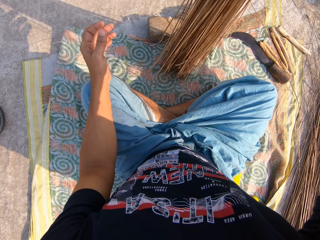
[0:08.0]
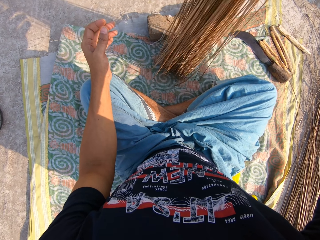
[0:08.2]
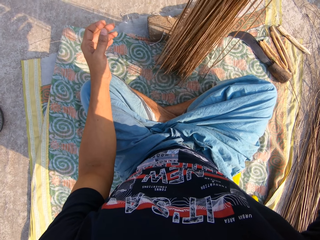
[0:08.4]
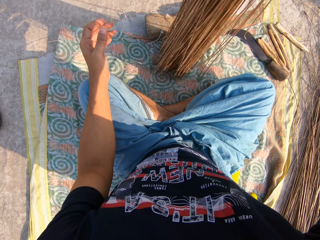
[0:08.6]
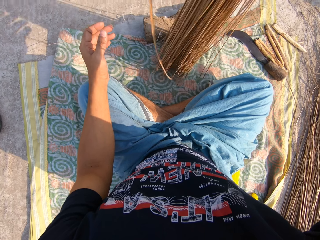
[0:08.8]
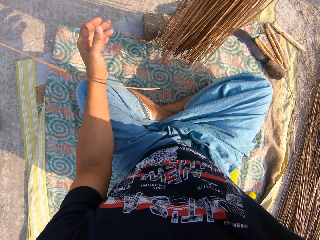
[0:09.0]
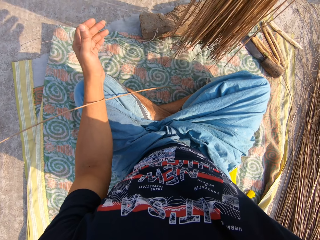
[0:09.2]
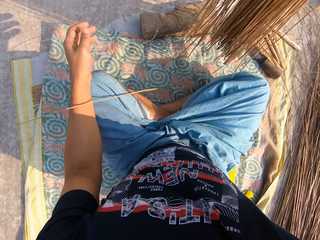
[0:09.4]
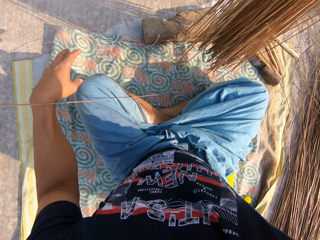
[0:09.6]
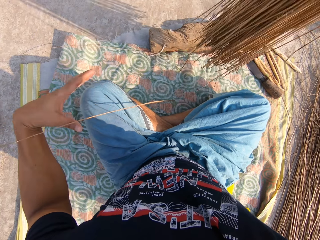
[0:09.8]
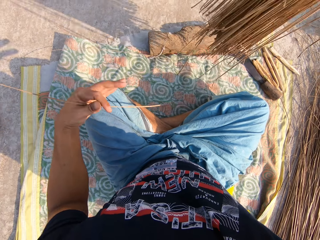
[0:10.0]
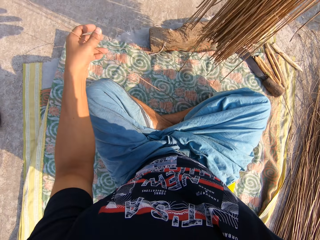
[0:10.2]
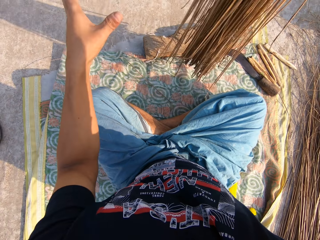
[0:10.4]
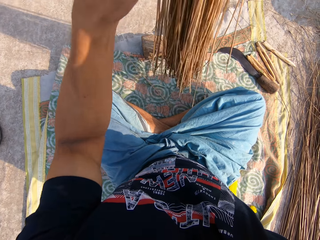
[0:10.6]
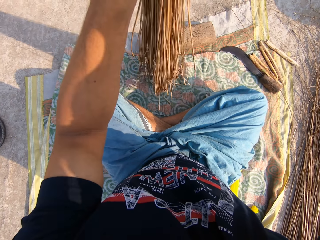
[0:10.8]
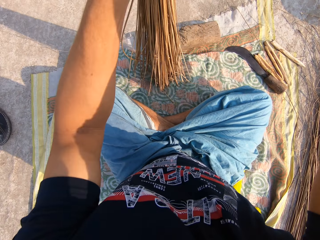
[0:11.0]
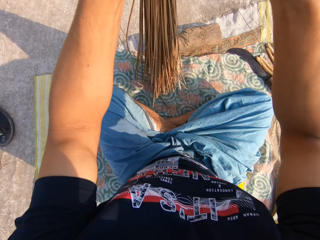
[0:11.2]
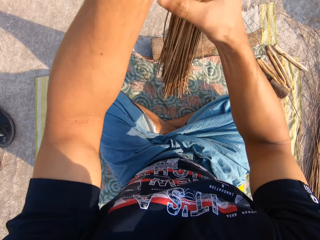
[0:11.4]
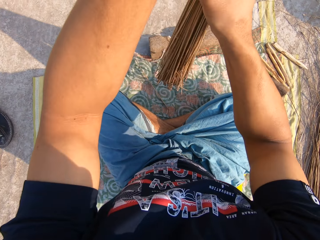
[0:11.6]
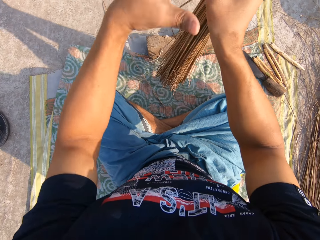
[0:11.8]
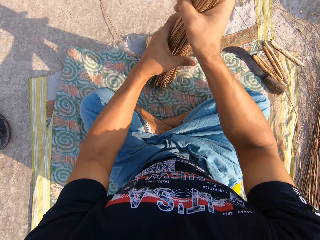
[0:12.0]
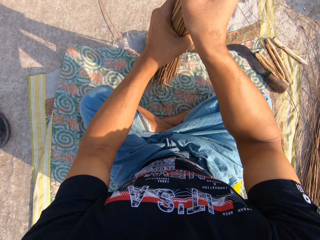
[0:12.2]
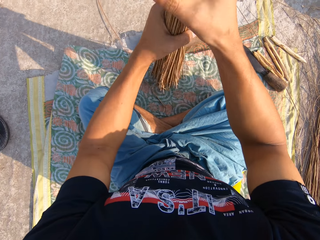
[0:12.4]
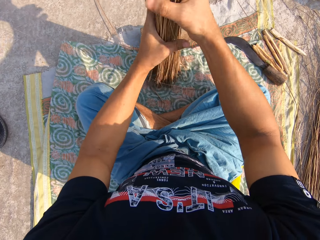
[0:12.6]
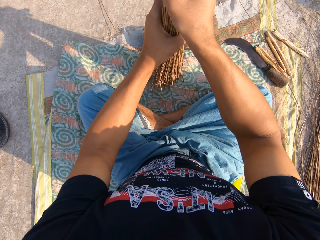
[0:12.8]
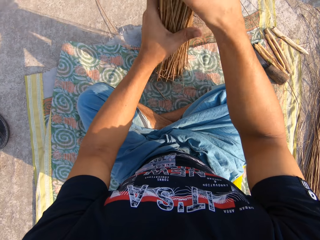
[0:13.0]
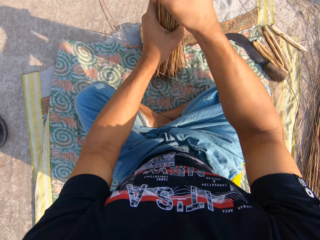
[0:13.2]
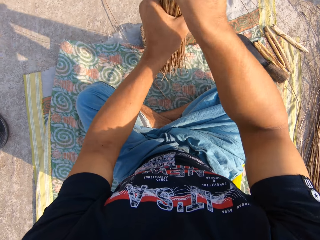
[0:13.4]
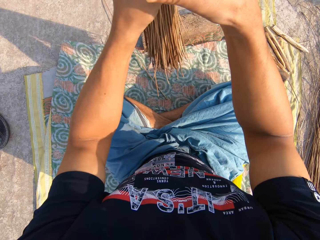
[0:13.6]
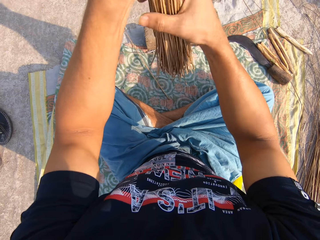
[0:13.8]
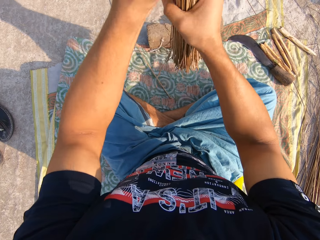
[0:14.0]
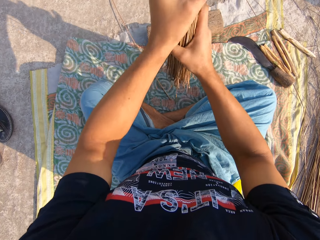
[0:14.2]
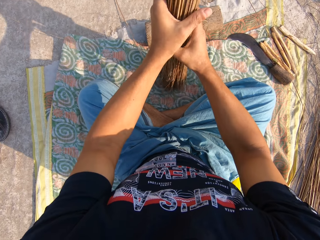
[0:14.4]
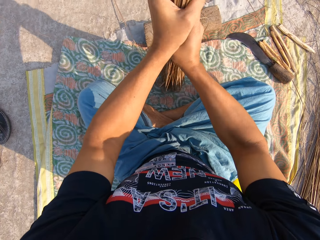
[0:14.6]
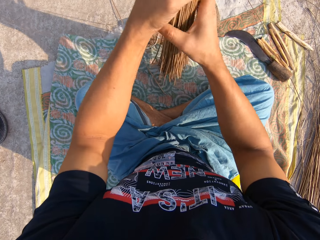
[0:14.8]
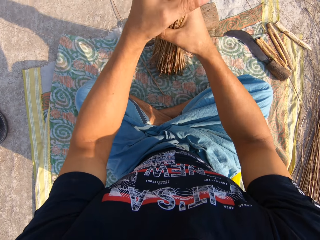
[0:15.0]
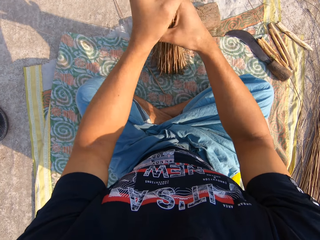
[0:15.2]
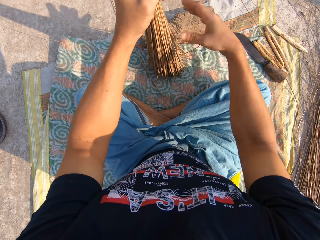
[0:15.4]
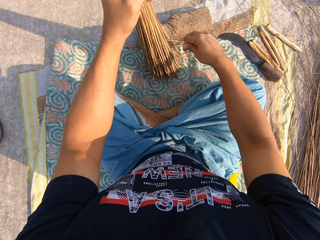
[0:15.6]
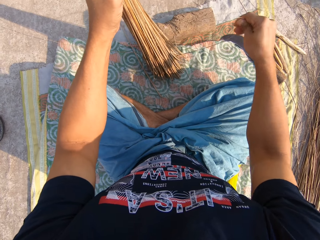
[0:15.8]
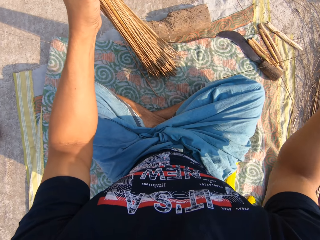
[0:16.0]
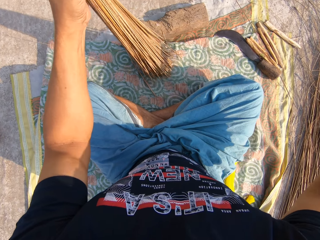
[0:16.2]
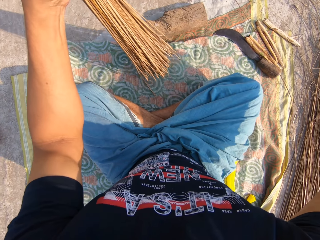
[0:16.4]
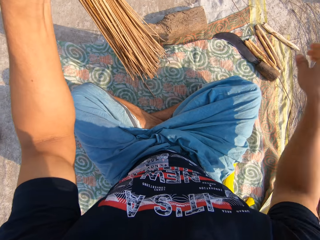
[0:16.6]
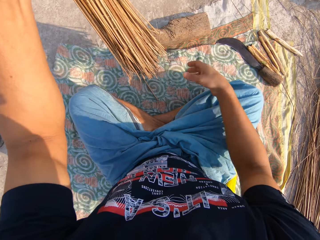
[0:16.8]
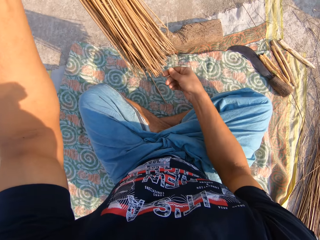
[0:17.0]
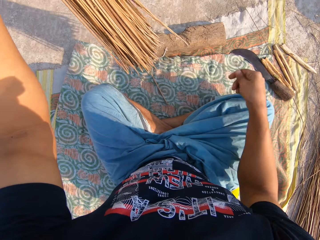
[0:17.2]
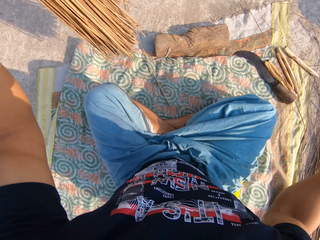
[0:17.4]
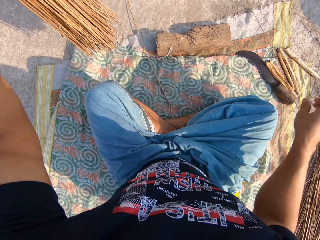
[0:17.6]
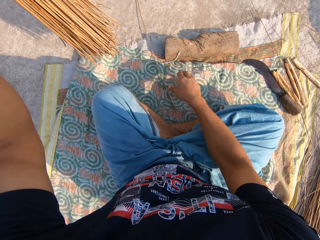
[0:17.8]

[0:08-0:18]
The camera wearer puts a broom stick aside. They adjust the broomsticks with both hands. They squeeze the broom sticks together. They put a broom stick away.

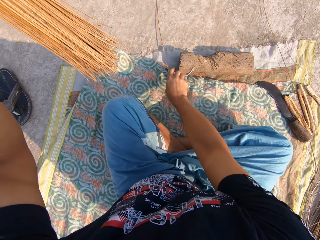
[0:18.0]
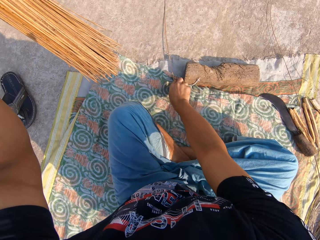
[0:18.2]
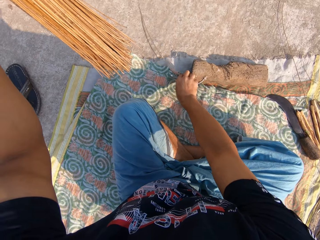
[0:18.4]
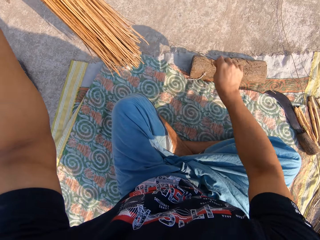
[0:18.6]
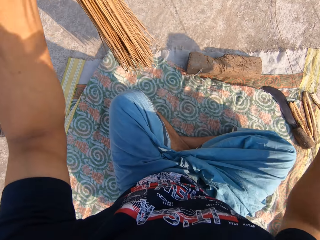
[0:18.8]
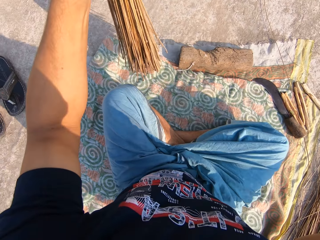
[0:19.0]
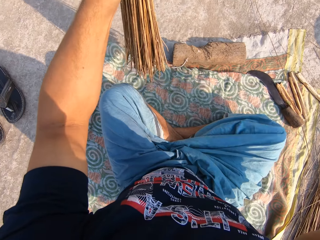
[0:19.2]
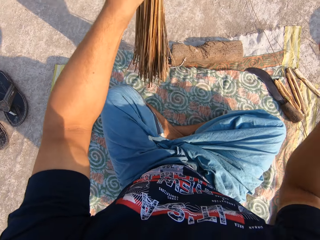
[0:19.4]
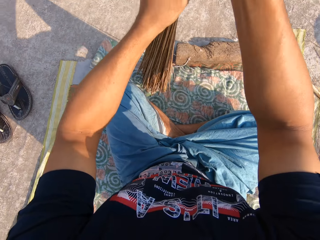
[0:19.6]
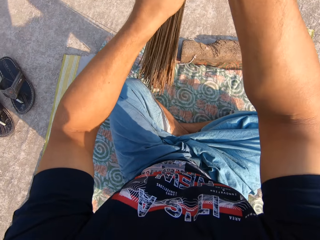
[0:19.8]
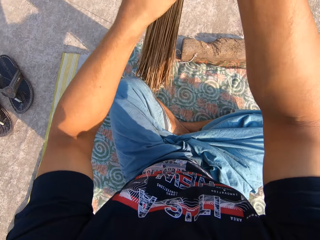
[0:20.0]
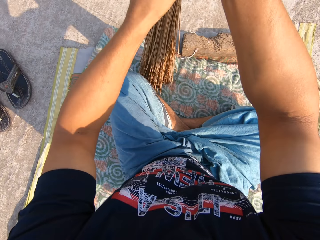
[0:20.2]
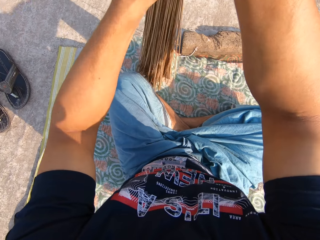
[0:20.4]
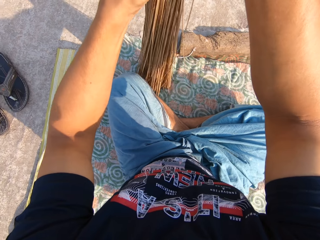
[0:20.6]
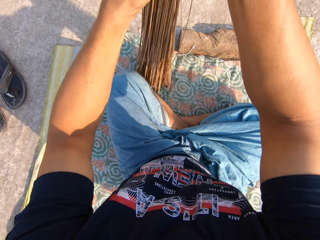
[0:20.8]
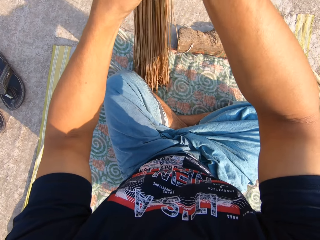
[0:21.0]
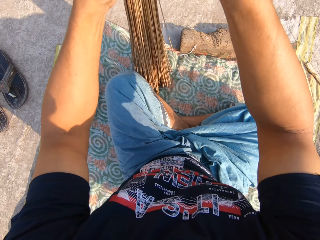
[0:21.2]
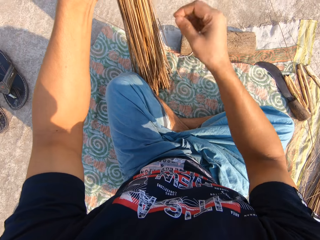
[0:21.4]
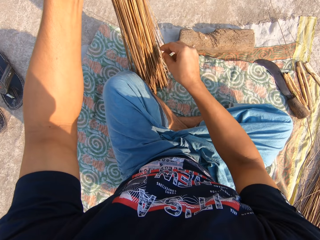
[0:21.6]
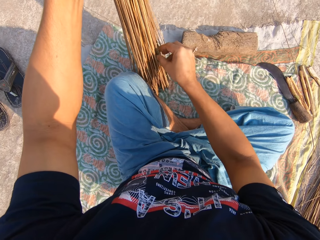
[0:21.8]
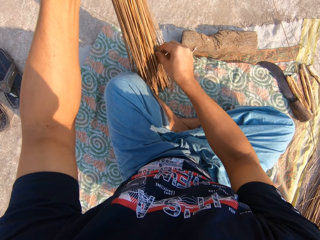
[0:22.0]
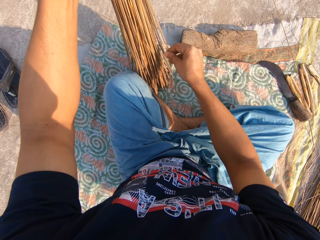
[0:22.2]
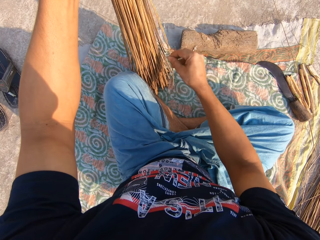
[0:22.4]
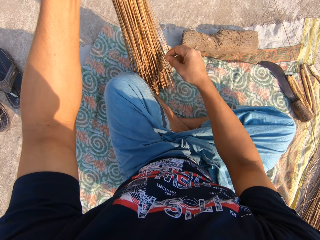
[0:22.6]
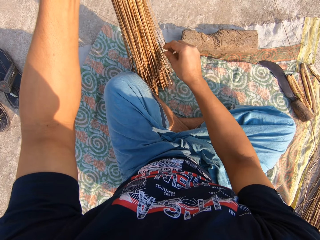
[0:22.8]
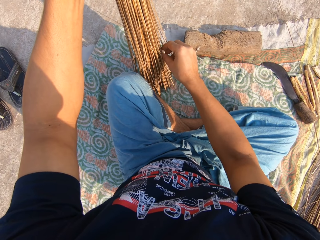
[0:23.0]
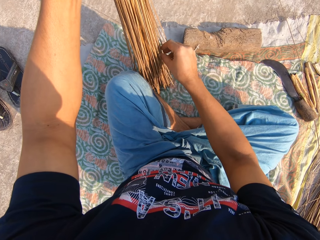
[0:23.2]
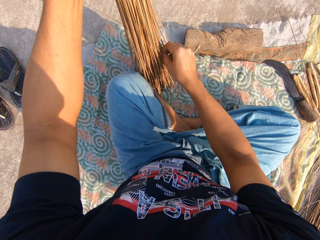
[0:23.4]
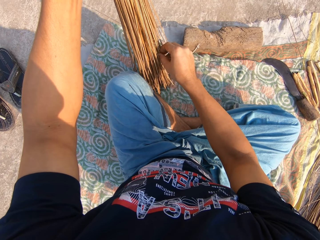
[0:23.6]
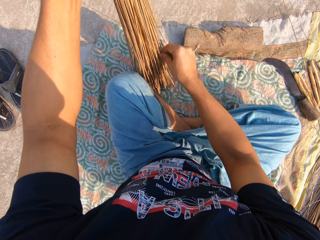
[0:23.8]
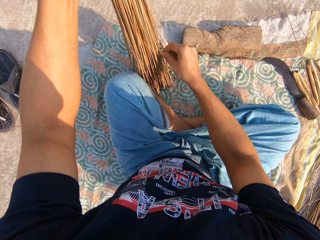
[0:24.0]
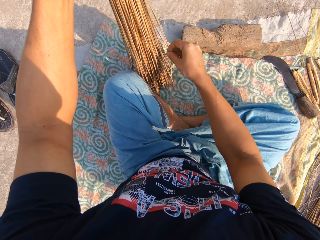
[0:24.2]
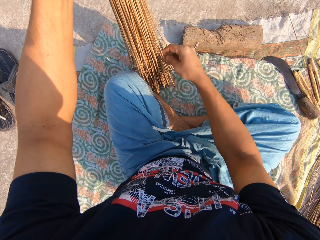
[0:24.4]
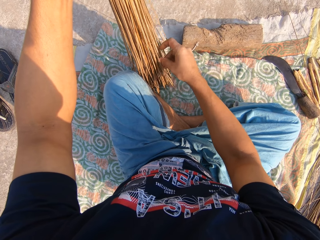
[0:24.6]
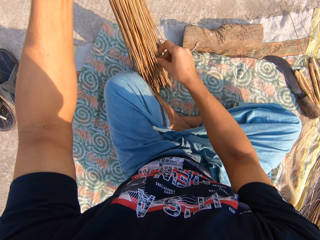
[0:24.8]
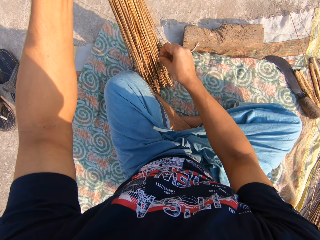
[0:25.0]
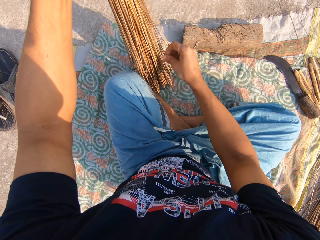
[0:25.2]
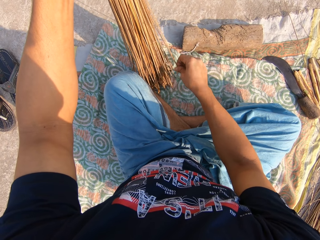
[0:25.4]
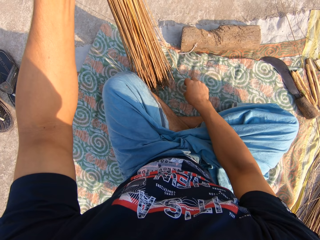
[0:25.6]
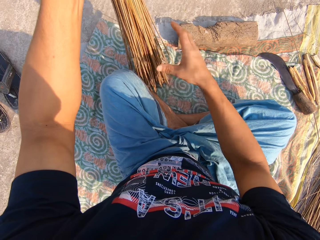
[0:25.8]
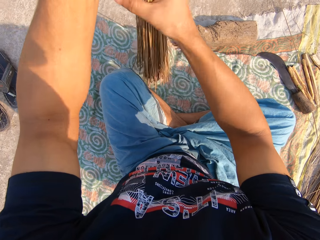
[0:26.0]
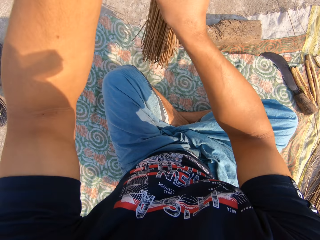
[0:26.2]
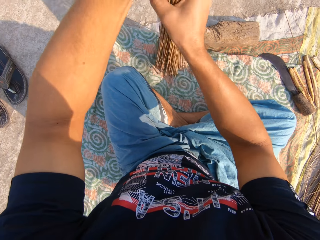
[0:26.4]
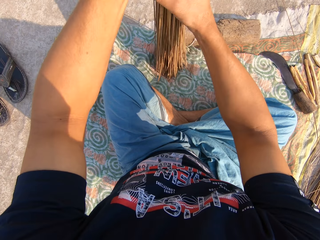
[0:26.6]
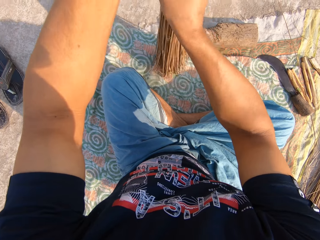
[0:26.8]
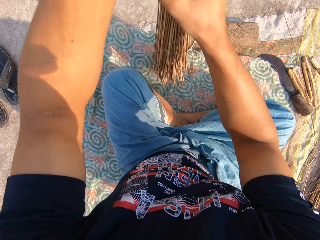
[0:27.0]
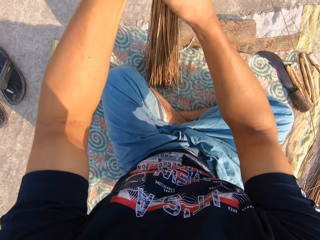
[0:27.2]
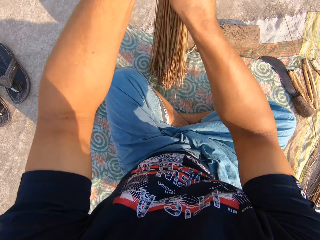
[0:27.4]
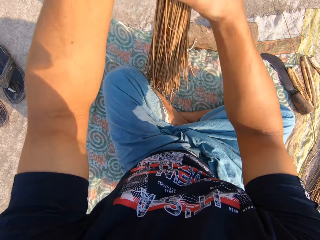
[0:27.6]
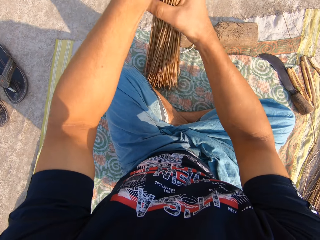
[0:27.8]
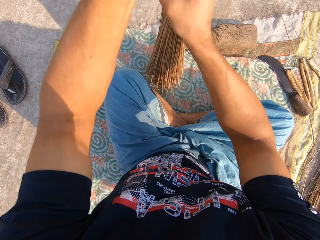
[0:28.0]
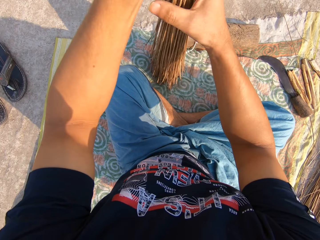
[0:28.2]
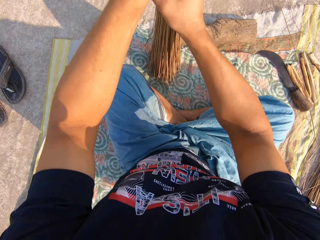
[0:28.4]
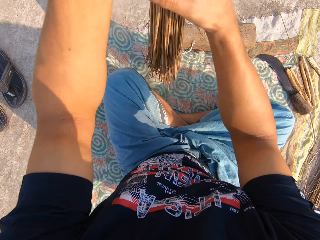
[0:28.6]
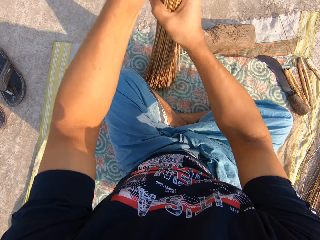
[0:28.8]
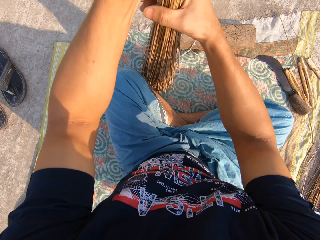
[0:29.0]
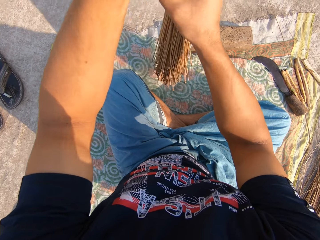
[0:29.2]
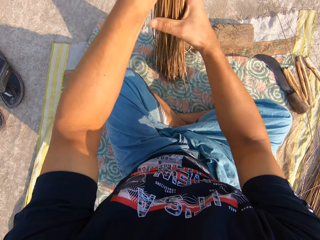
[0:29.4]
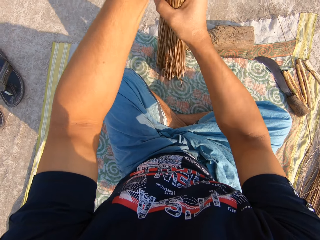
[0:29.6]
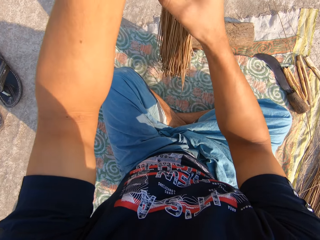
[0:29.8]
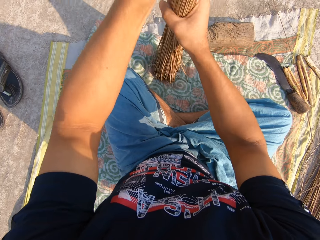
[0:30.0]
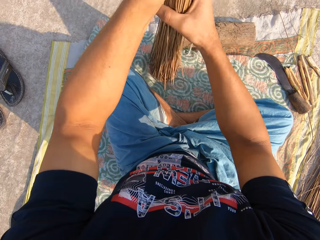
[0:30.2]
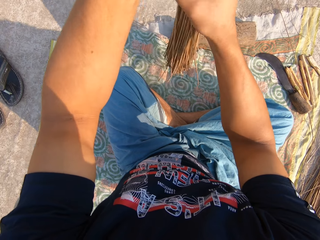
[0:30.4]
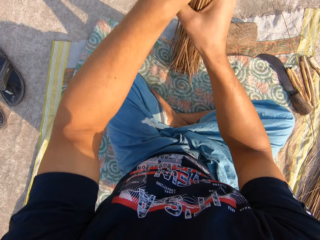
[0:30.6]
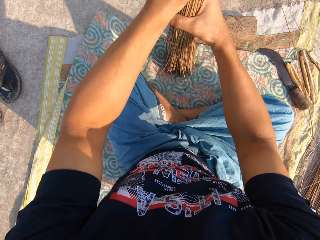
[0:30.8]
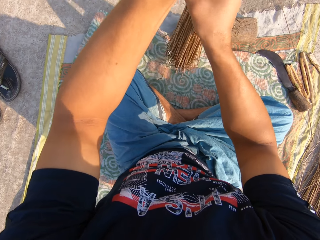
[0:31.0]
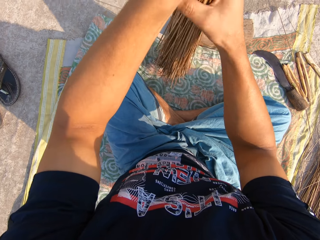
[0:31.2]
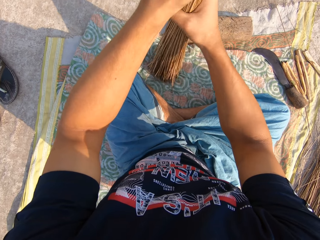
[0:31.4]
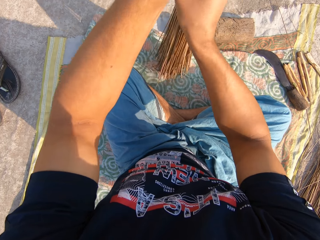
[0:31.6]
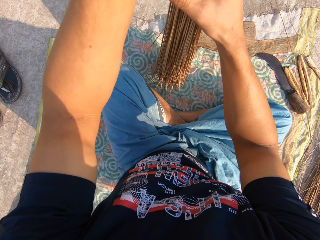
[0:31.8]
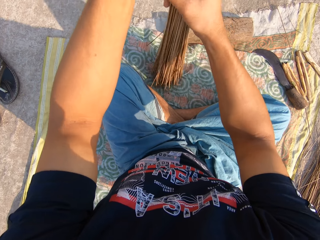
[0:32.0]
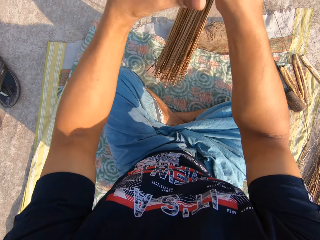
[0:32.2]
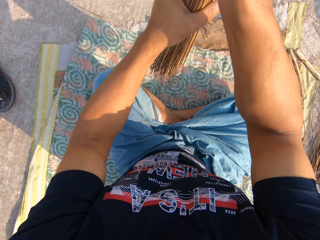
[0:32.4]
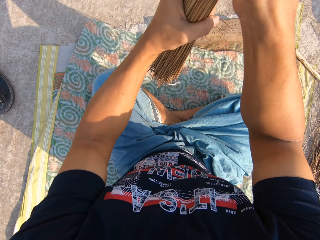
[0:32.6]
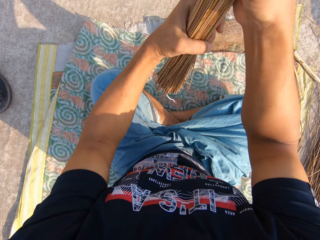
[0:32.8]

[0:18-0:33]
The camera wearer picks up a broom stick. They put the broom stick aside. They squeeze the broomsticks together. They hold a broom stick. They squeeze the broom sticks together.
